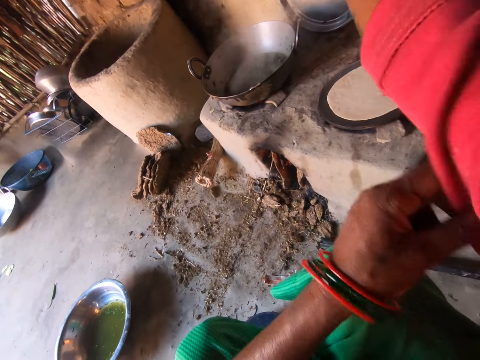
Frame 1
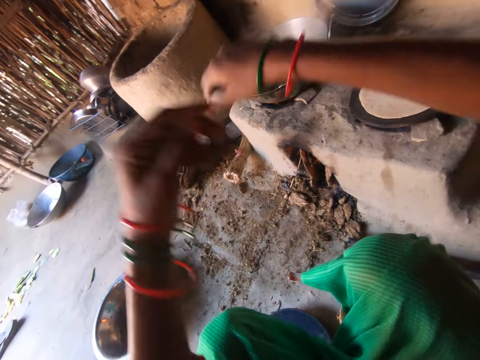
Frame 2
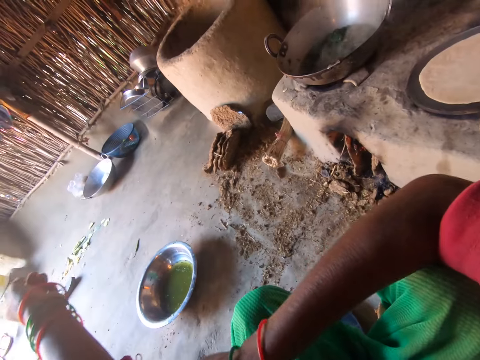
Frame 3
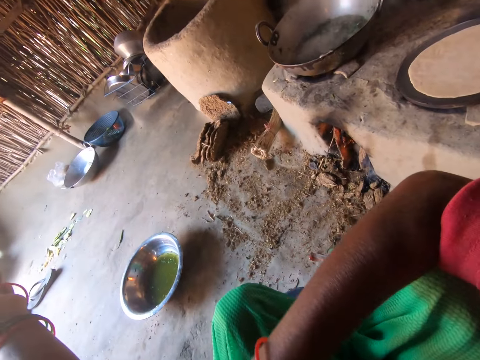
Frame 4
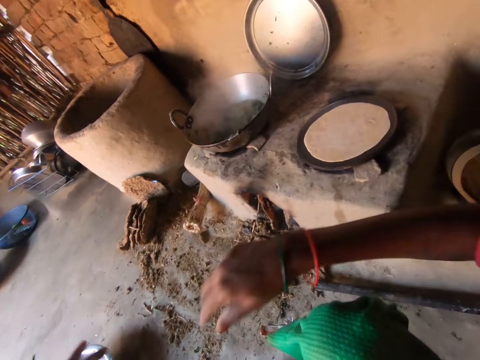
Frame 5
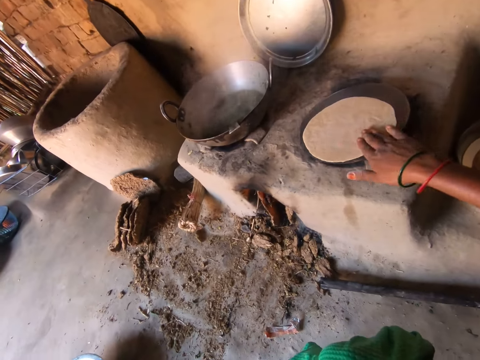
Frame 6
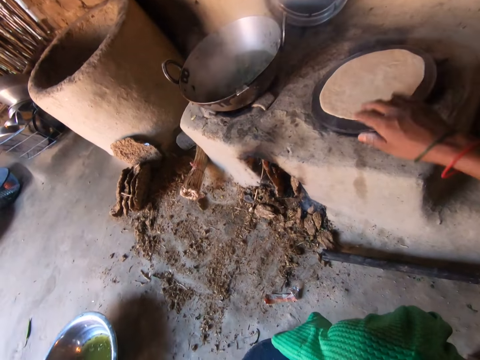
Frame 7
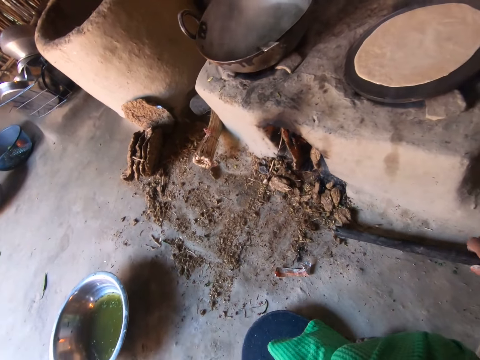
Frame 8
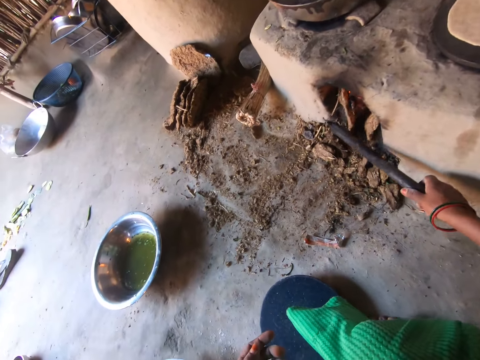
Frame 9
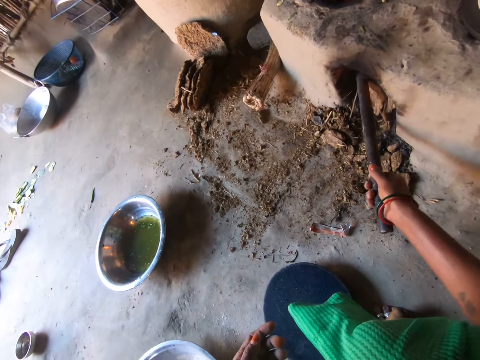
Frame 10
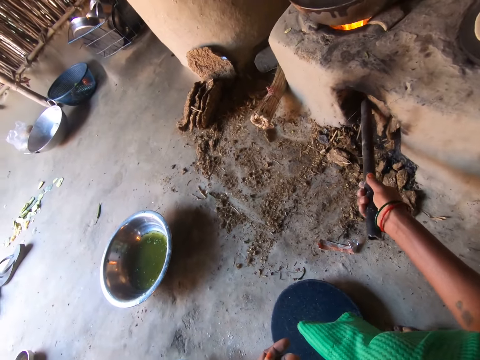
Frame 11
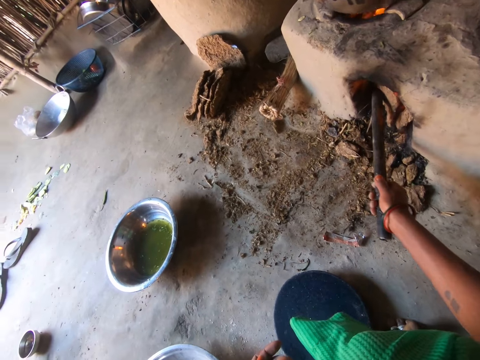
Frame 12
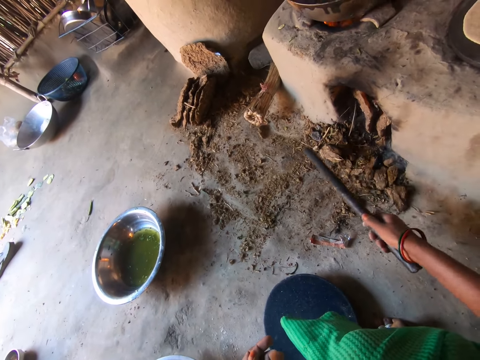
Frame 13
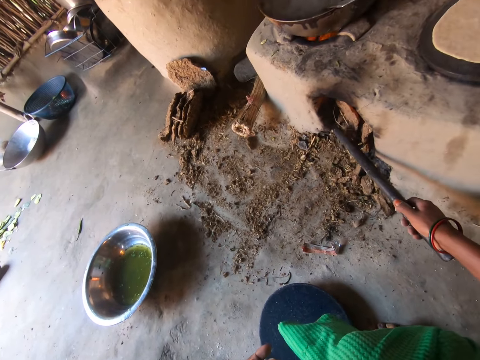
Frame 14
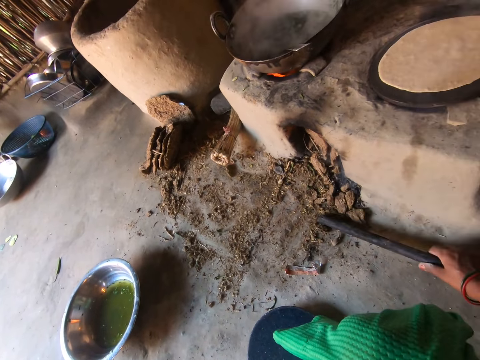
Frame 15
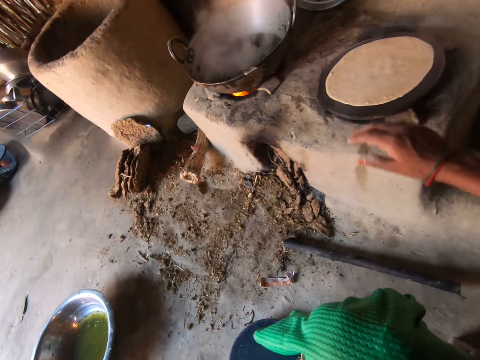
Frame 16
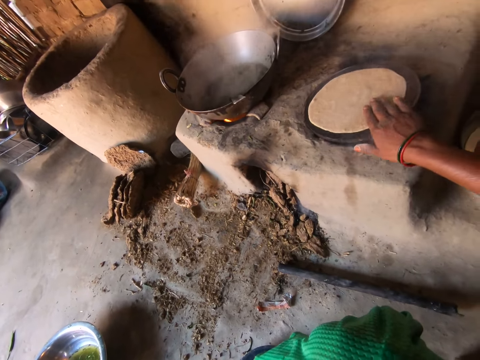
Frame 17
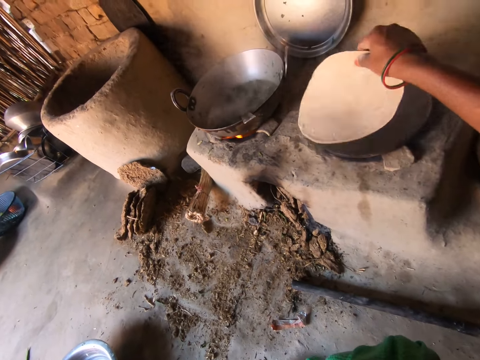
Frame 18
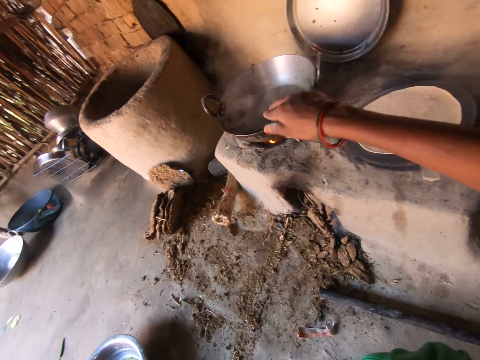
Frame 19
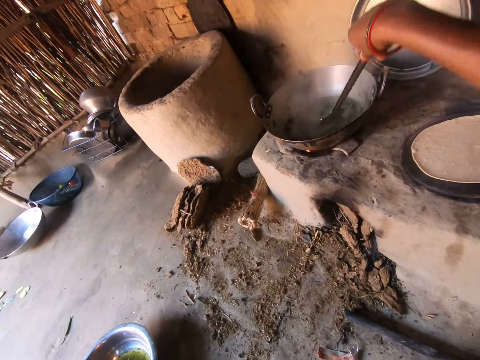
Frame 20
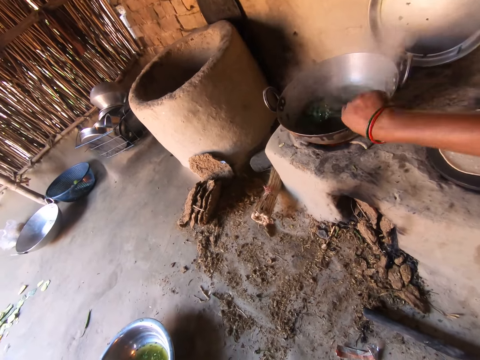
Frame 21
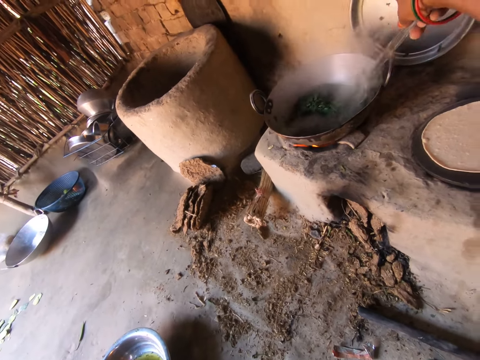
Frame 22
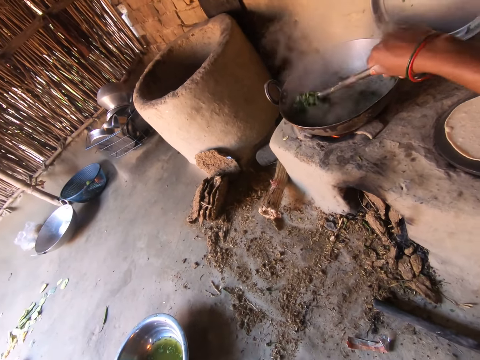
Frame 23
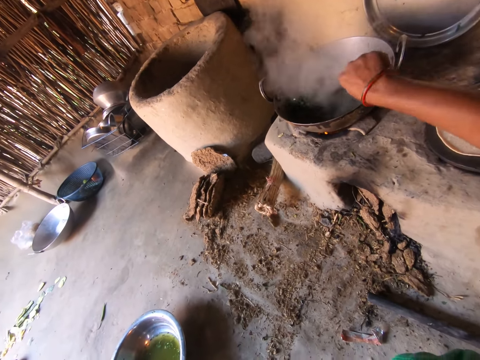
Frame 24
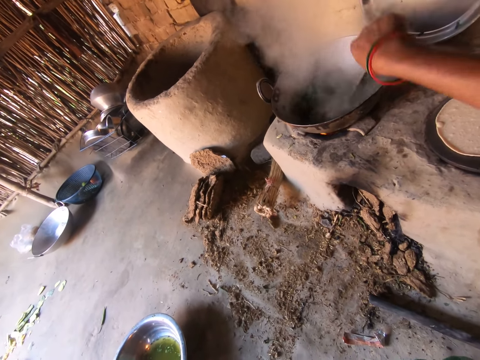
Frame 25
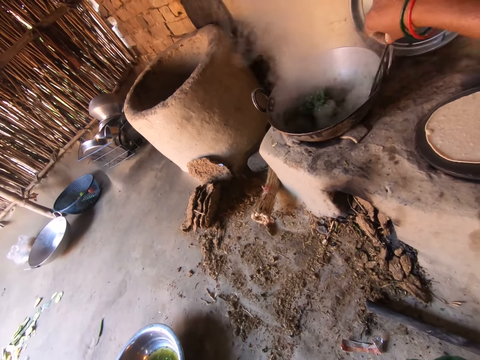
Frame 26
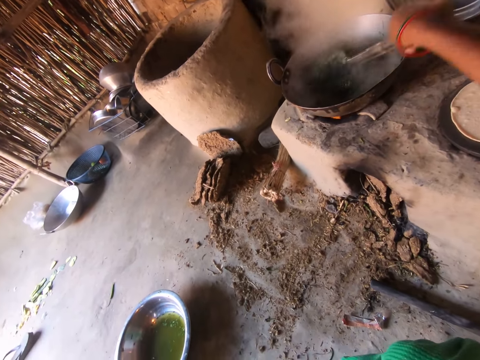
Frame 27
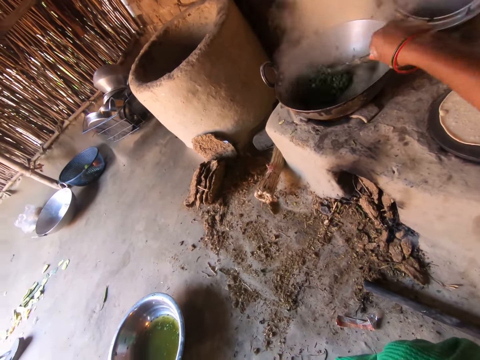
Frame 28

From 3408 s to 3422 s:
The camera wearer adjusts her cloth with her left hand. She adjusts her cloth with her right hand. She adjusts the dough on the hot plate with her right hand. She picks up a rod from the floor with her right hand. She adjusts the cow dung in the fireplace with the rod. She pushes the firewood in the stove. She drops the rod on the floor. She turns over the dough on the hot plate with her right hand. She takes the spoon with her right hand. She turns the food in the pot with the spoon.

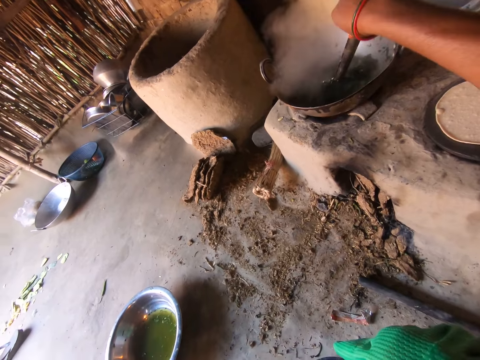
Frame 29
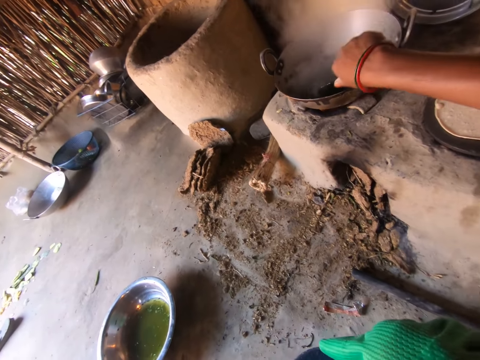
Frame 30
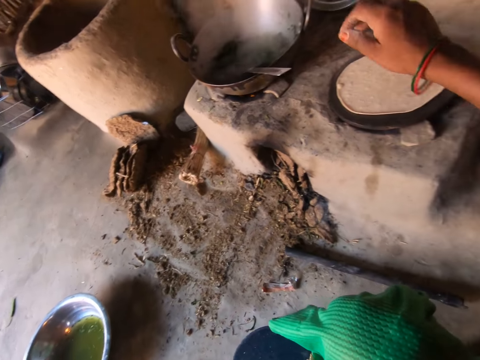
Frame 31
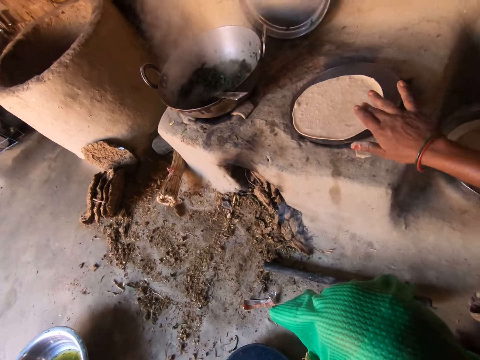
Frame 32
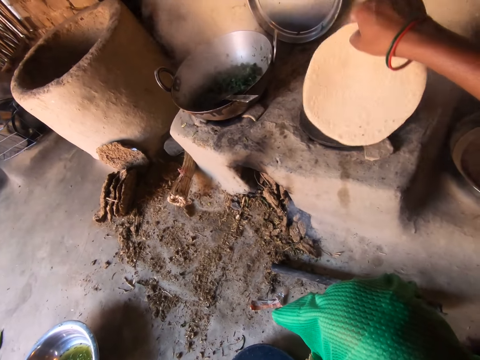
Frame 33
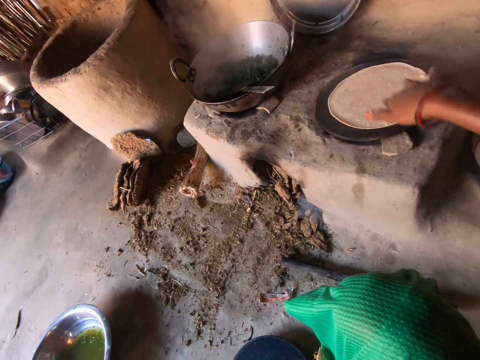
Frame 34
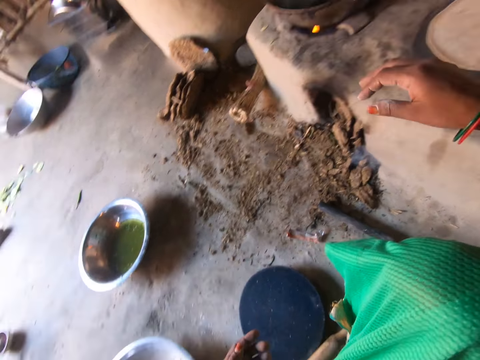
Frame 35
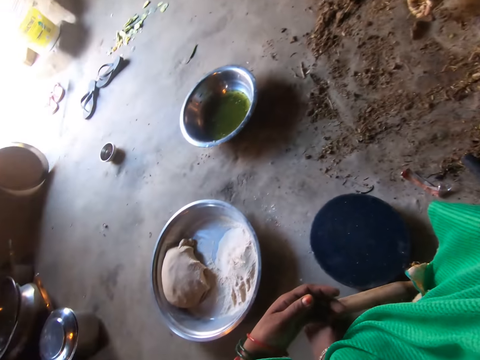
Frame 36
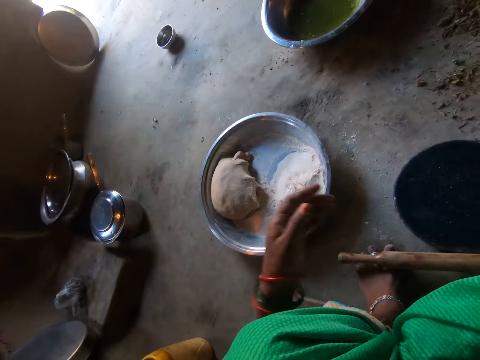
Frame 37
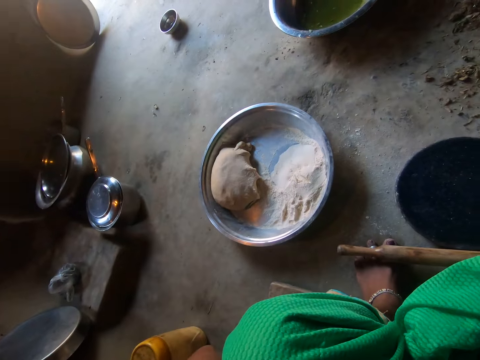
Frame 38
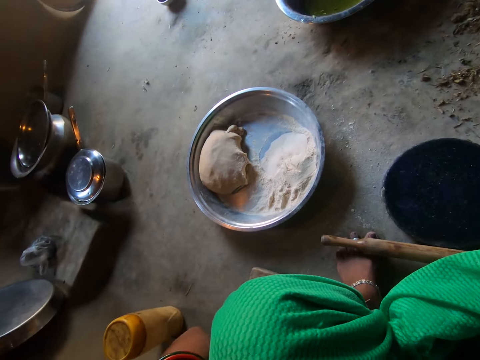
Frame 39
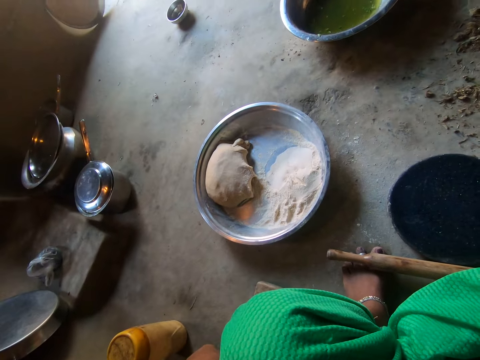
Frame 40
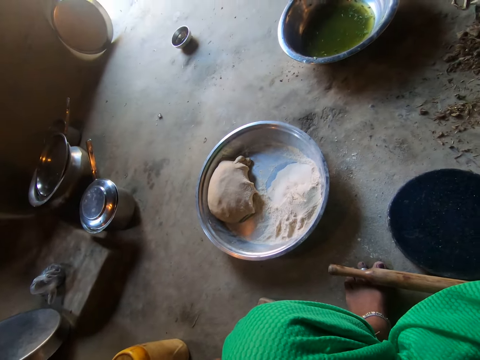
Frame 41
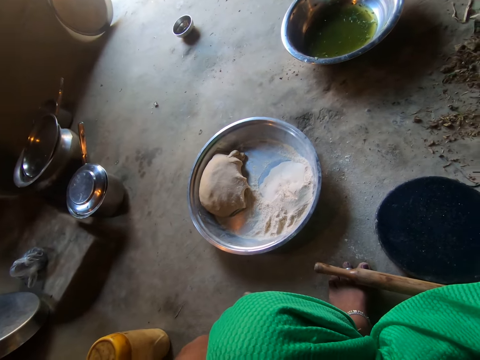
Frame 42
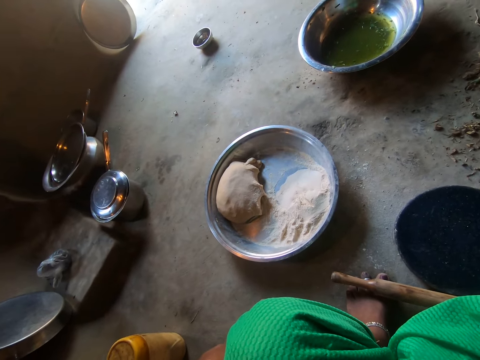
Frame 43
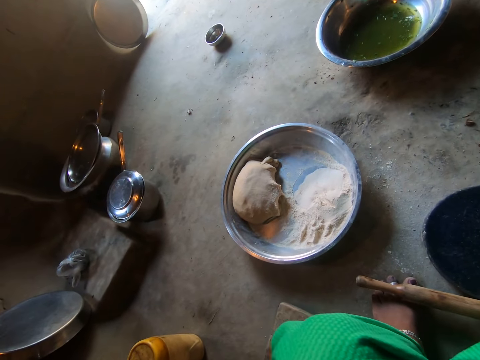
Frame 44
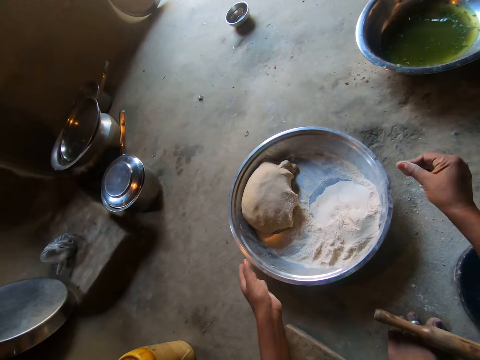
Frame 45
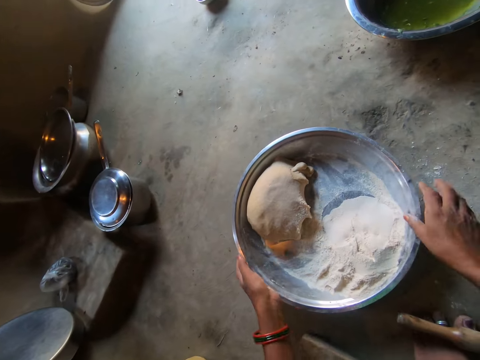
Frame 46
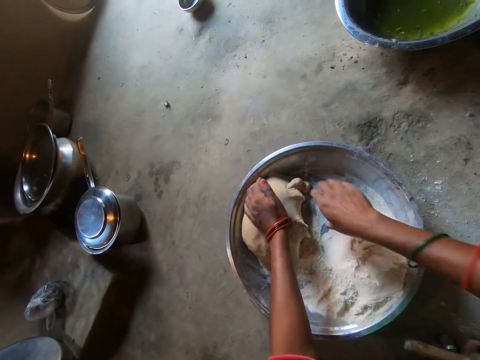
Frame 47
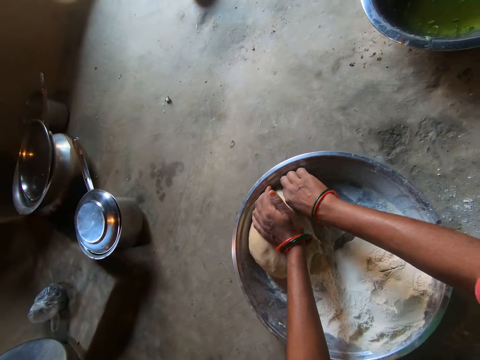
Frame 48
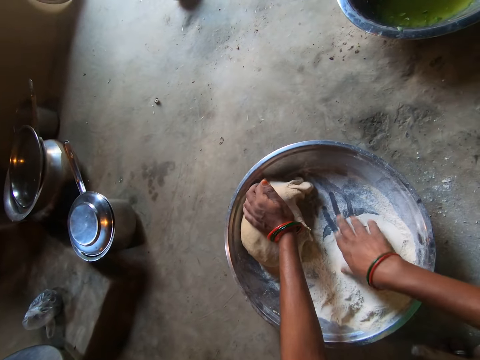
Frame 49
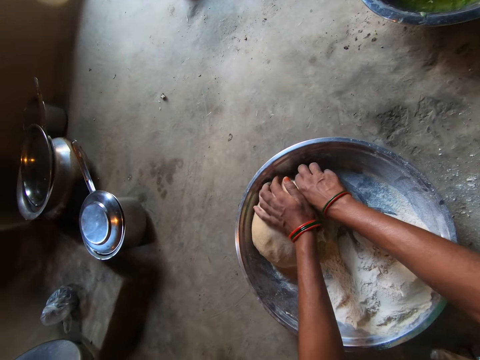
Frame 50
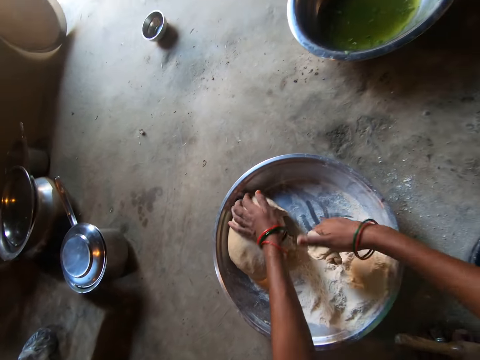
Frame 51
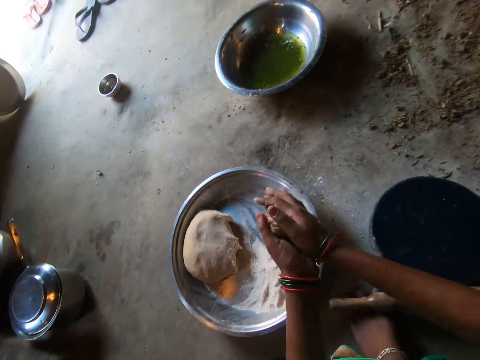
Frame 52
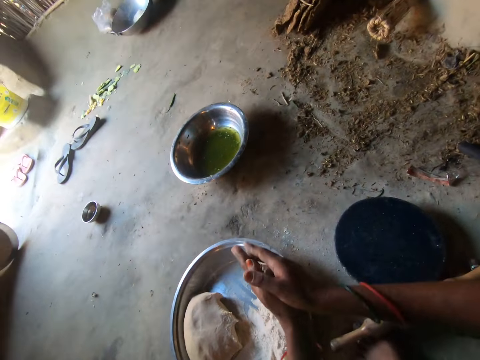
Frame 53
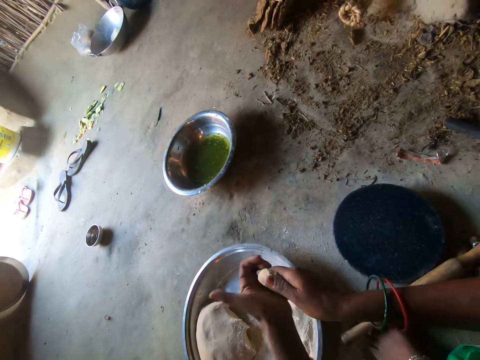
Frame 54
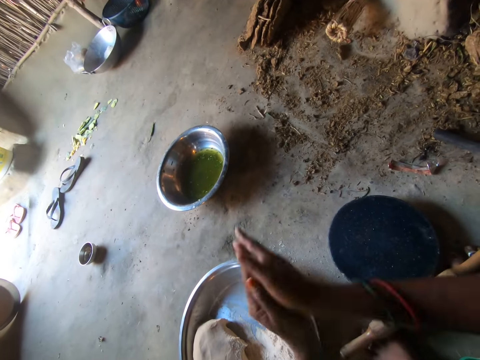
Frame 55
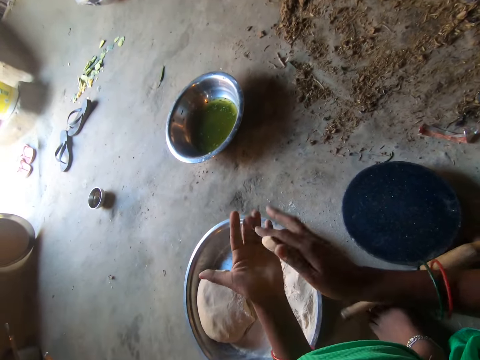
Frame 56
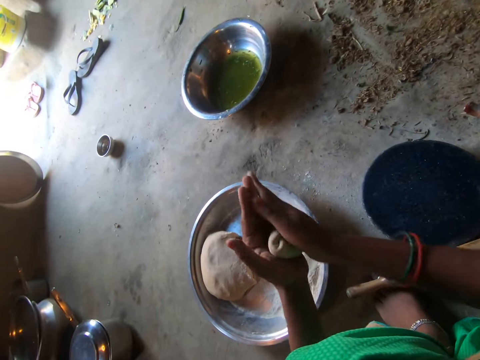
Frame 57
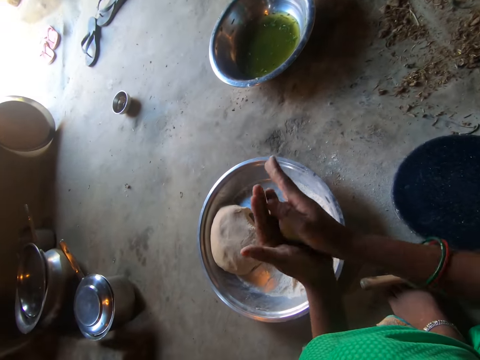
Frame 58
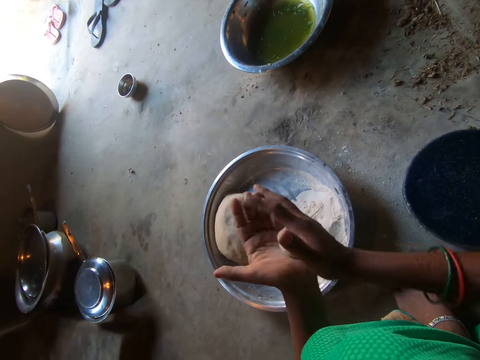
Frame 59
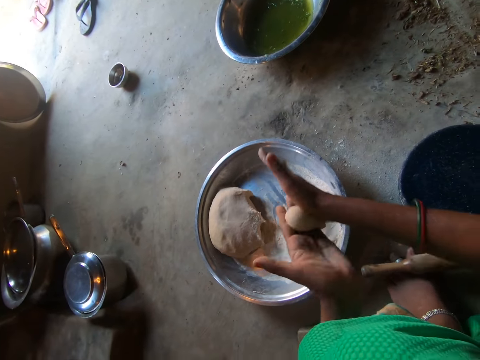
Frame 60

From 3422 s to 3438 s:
The camera wearer turns the flat bread to the other side. She adjusts the dough on the hot plate with her right hand. She raises her left hand. She interacts with a woman. The camera wearer grabs the basin on the floor with both hands. She cuts out some dough from the basin with her right hand. She rubs the dough in her palms.
